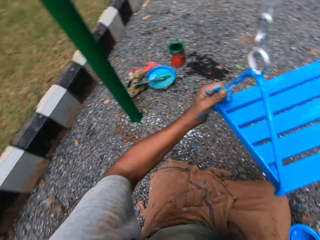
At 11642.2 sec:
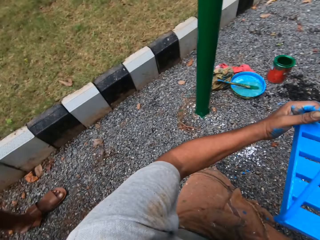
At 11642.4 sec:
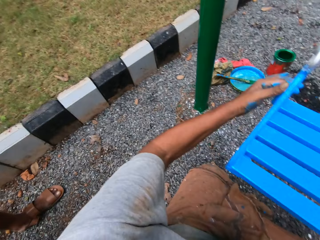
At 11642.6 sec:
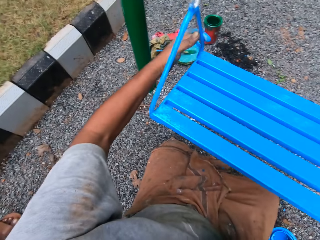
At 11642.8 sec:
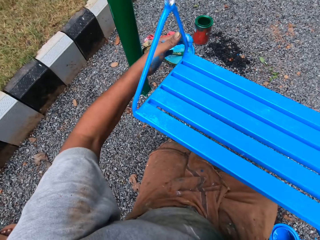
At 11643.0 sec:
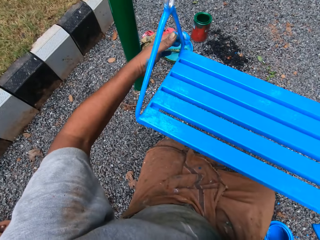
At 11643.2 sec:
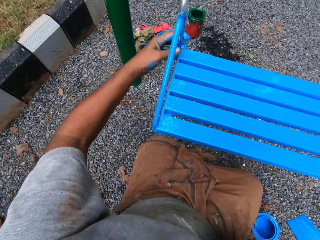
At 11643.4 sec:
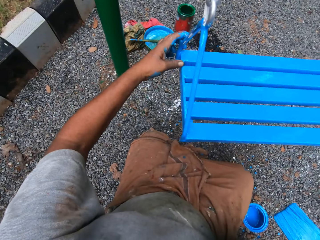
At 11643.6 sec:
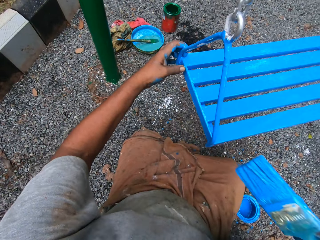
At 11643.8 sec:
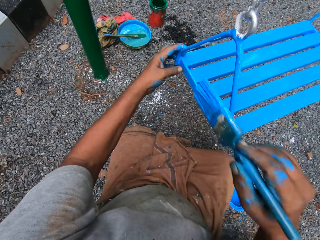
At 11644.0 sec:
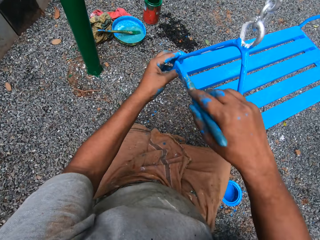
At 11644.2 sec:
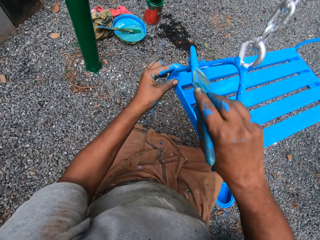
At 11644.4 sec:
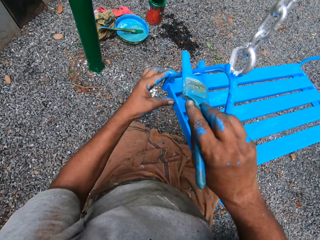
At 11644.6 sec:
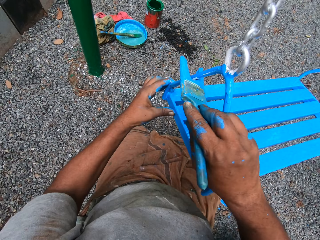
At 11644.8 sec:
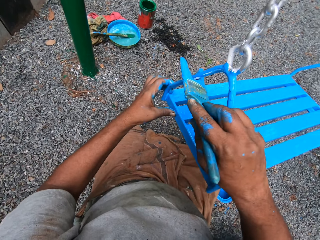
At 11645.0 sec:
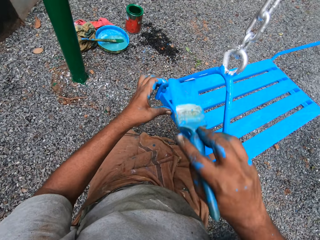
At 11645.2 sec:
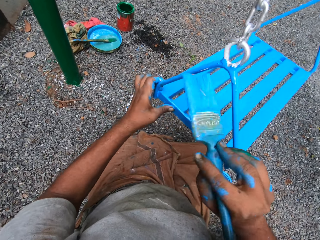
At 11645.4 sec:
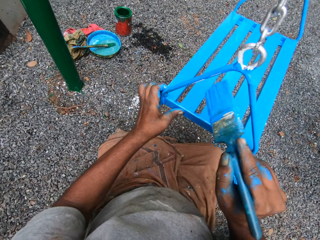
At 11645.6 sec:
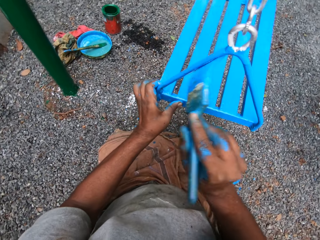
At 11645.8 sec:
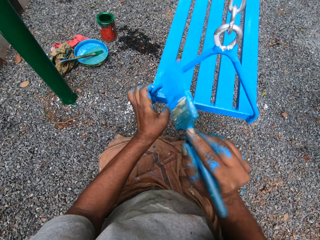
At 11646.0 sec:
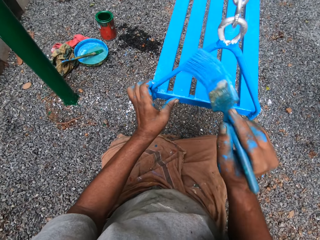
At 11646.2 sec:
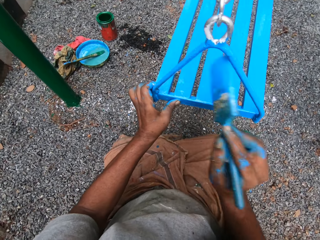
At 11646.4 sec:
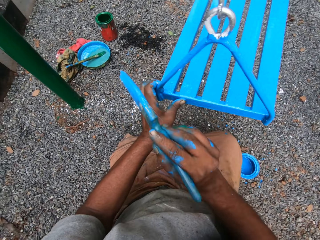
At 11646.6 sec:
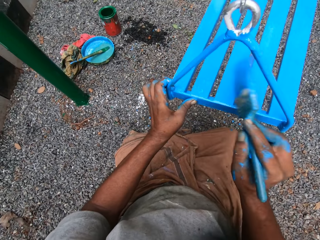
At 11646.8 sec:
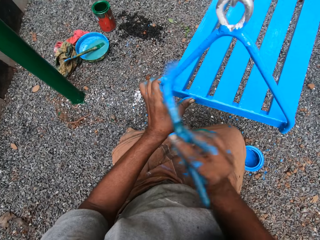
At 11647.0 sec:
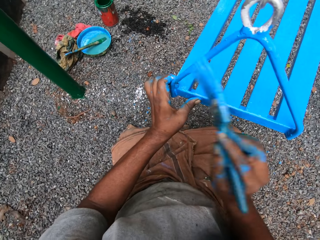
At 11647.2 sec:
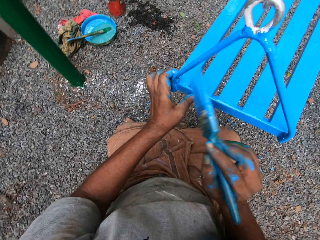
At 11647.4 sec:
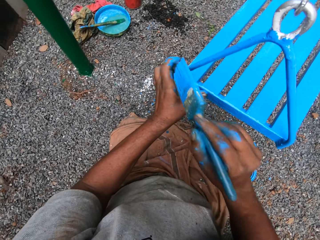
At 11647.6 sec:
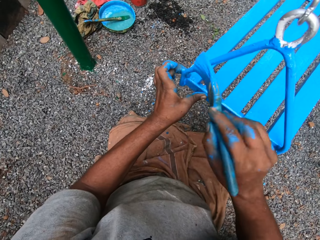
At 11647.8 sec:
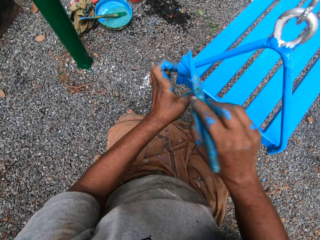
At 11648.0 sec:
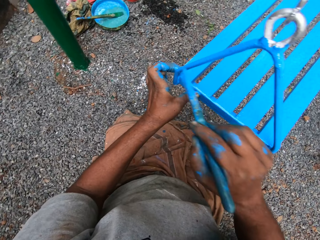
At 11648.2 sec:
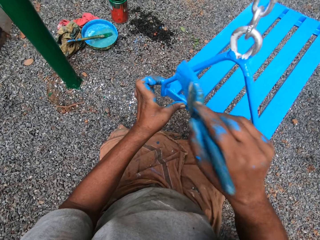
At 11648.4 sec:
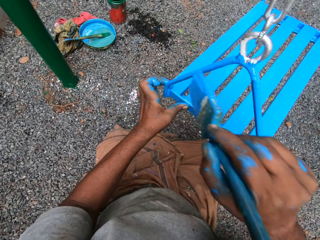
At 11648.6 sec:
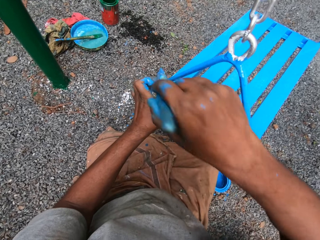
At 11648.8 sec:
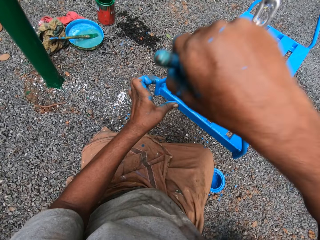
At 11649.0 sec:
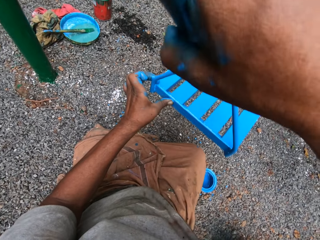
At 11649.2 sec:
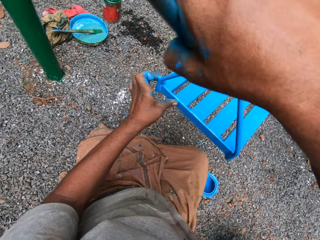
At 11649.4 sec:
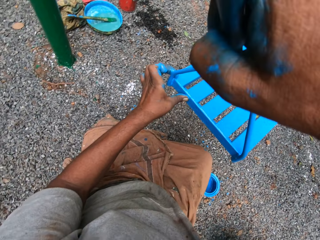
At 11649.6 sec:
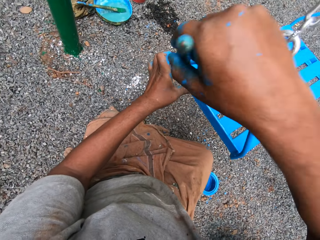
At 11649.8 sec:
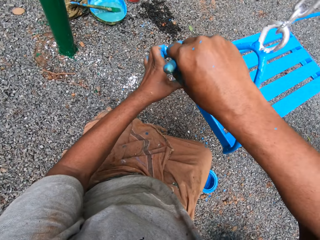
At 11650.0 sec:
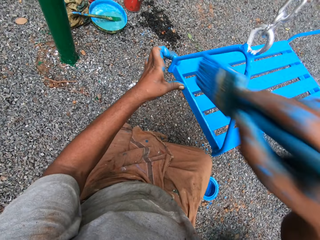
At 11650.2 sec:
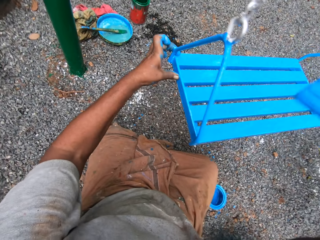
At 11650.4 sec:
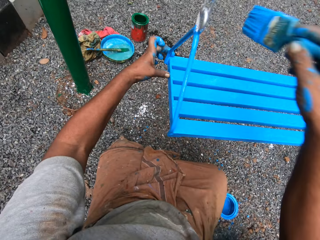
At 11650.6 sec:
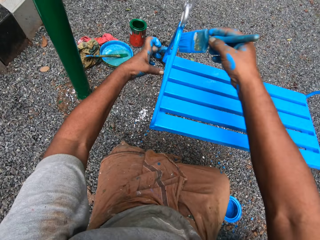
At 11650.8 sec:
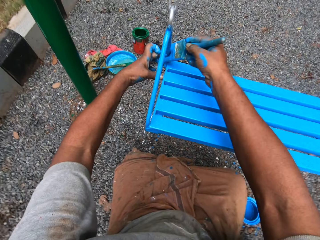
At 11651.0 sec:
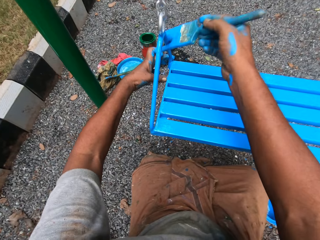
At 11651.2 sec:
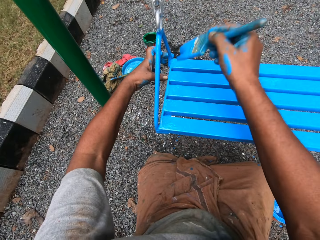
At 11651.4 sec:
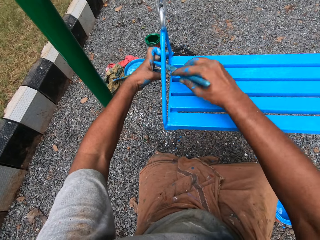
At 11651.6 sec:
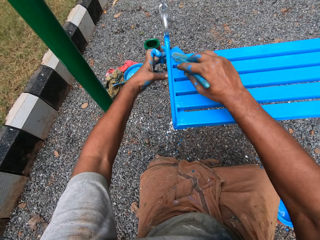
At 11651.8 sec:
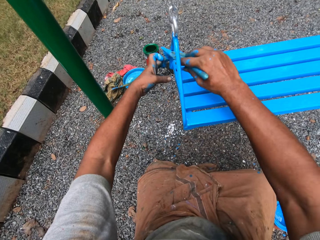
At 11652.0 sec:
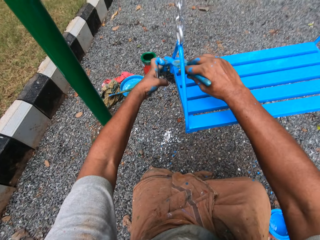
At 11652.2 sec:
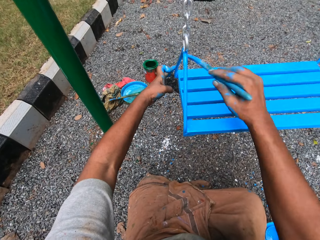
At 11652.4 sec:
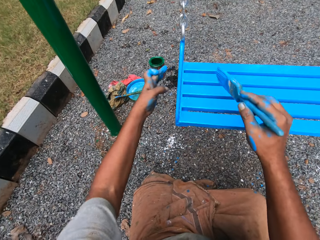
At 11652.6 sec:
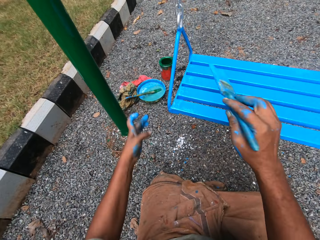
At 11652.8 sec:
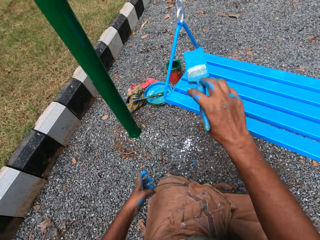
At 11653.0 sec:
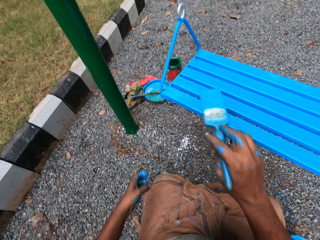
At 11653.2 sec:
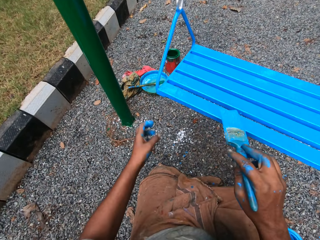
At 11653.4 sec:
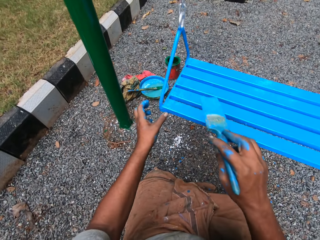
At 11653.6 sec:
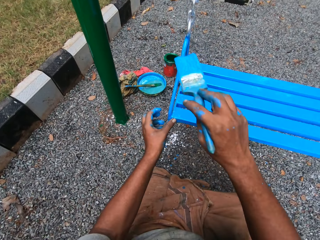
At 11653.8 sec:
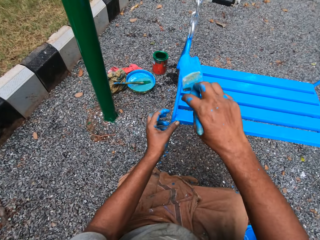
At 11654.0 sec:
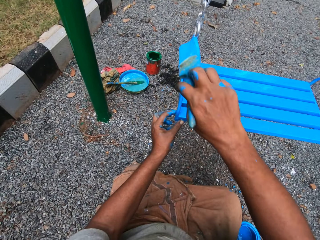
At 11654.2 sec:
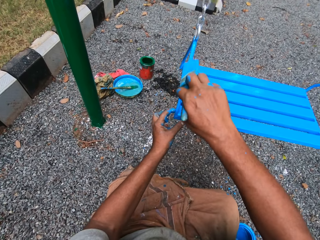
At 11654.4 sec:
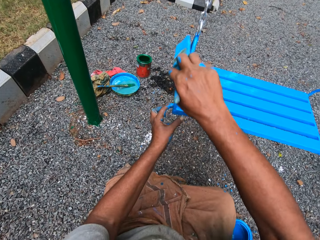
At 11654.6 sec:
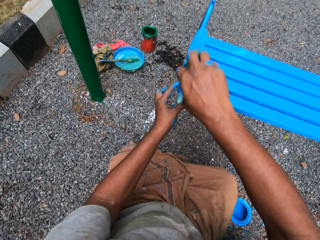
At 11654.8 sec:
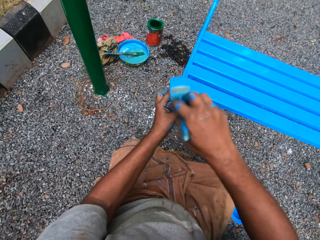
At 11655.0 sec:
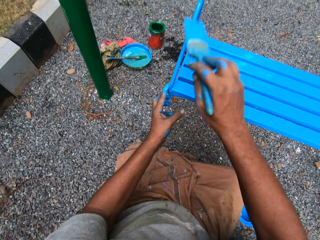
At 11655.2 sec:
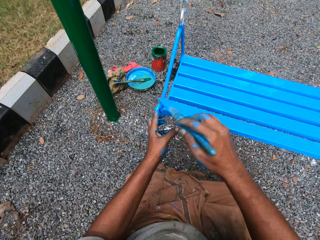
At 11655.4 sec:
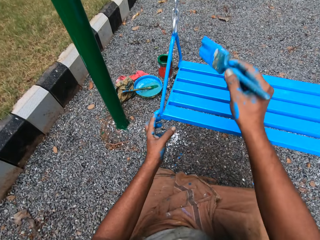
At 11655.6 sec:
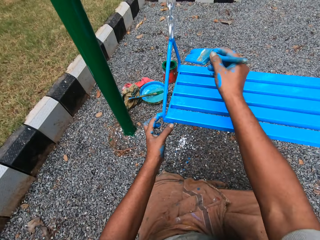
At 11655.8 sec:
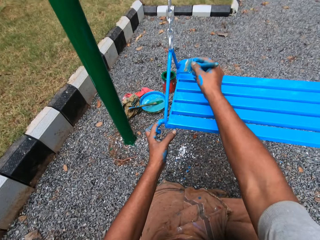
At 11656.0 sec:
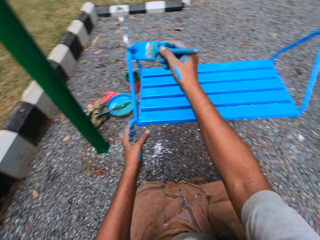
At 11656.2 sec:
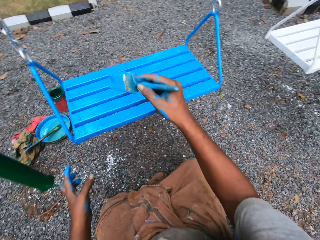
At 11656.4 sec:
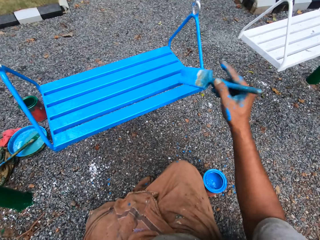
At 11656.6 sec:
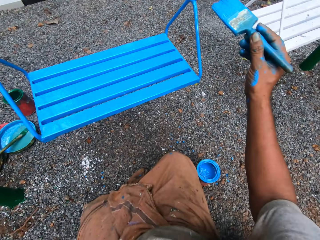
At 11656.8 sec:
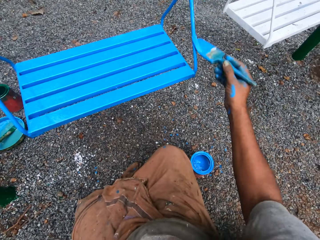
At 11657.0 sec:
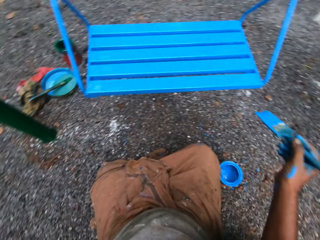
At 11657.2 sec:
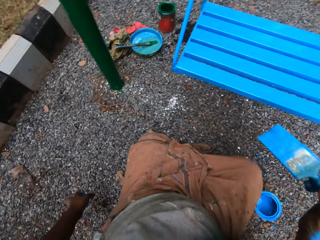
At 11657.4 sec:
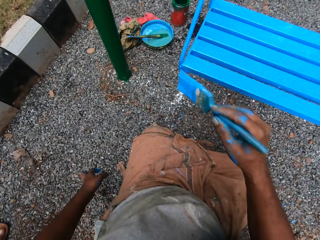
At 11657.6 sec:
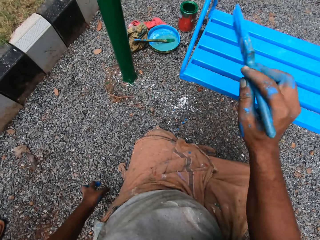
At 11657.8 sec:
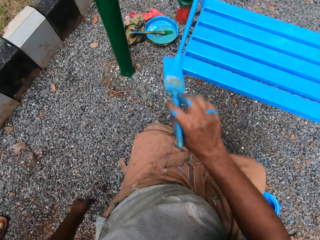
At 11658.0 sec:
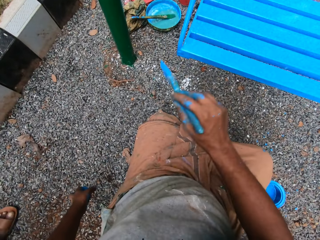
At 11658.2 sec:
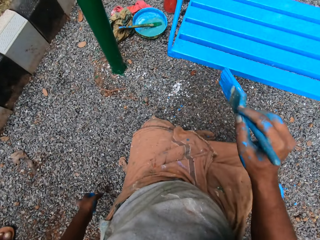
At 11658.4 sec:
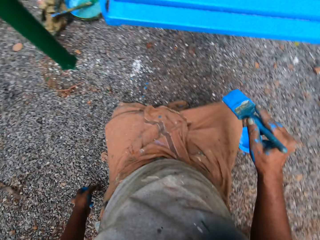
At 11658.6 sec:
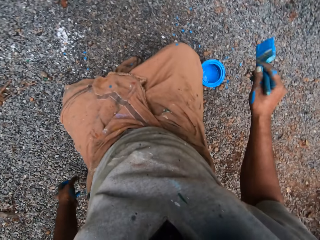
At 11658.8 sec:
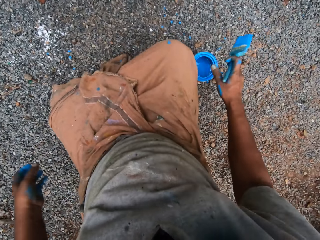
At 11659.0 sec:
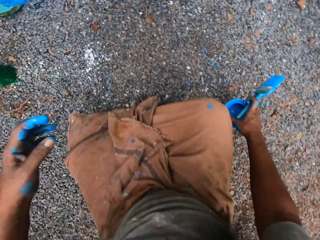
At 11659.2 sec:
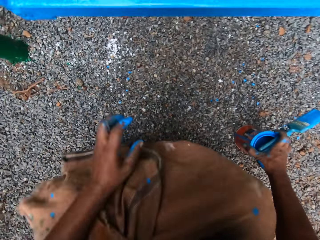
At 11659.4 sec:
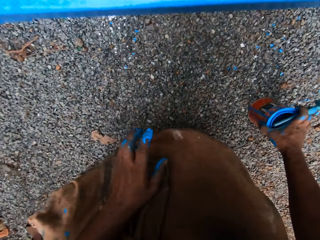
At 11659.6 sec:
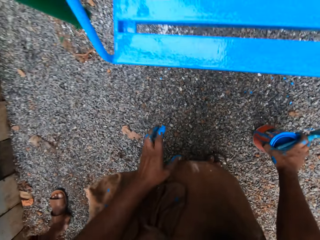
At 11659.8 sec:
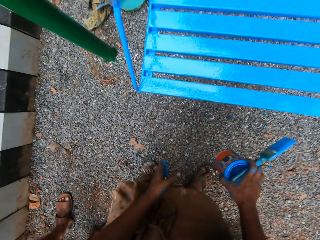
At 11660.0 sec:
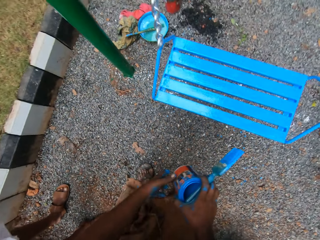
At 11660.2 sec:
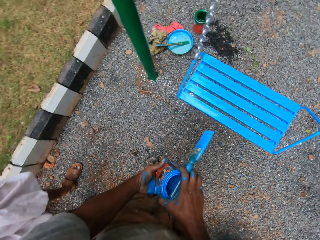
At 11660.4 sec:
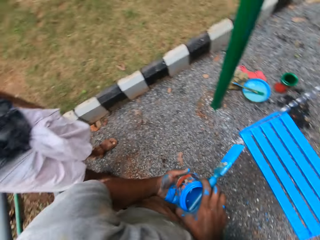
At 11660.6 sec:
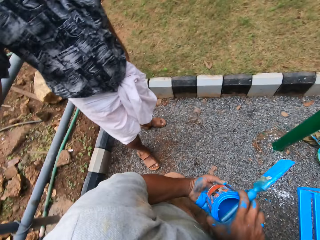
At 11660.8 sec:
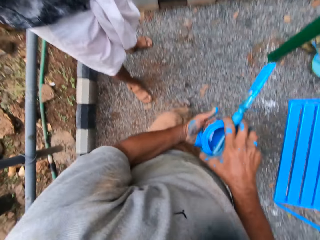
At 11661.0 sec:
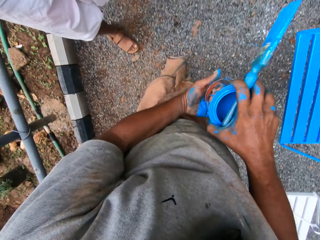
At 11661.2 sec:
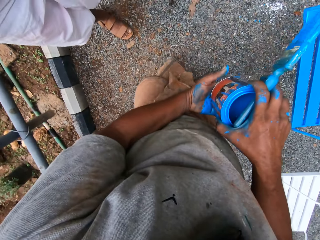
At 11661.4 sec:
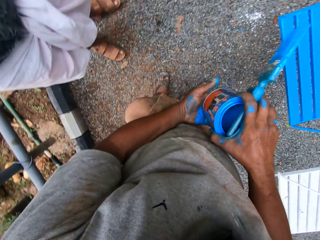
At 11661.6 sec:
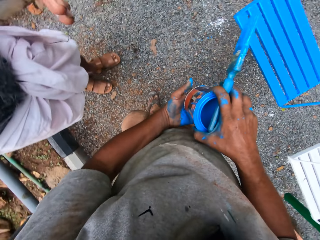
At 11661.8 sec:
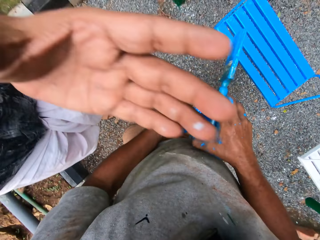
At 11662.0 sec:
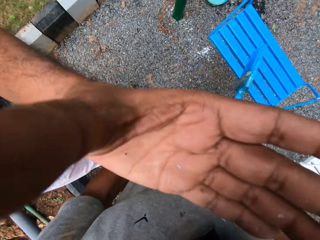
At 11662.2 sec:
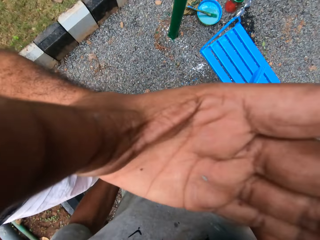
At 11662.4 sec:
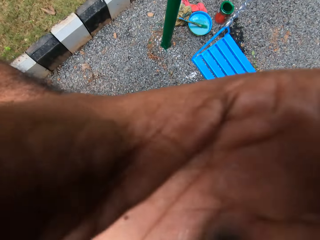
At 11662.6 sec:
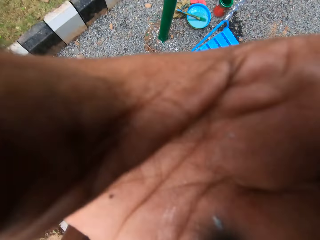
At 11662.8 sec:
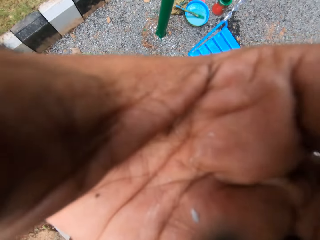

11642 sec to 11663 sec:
The camera wearer stands up. He carries the paint container on the floor with his right hand. He picks up the paint container. A person stands beside the camera wearer. The camera wearer holds the paint container with both hands. The person touches the camera wearer's camera. The person adjusts the camera wearer's camera.
